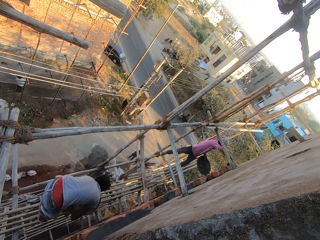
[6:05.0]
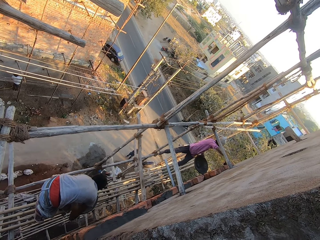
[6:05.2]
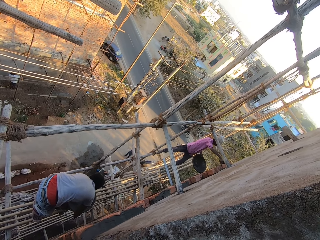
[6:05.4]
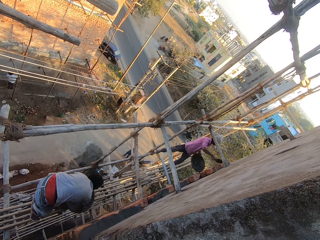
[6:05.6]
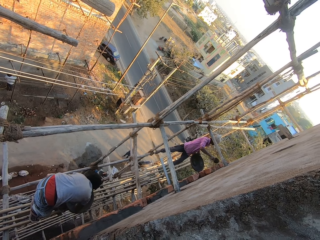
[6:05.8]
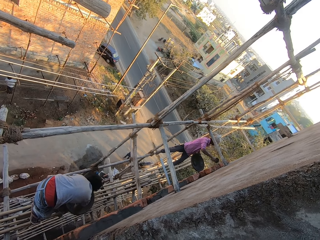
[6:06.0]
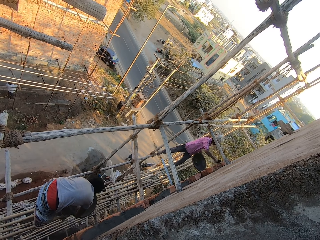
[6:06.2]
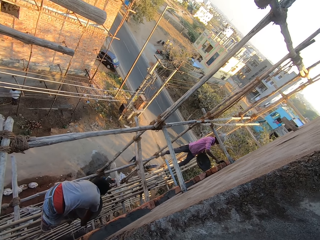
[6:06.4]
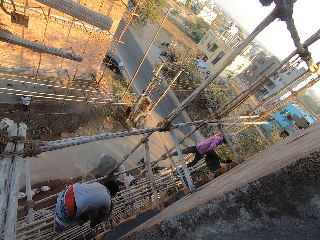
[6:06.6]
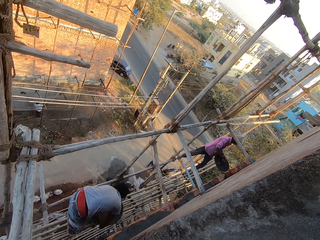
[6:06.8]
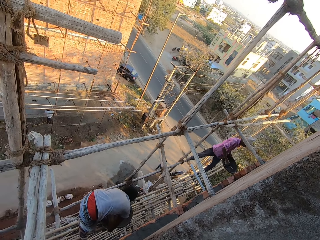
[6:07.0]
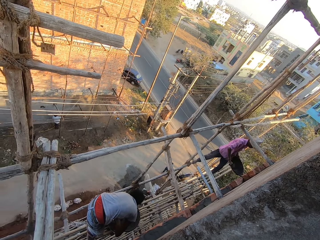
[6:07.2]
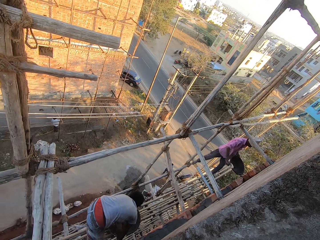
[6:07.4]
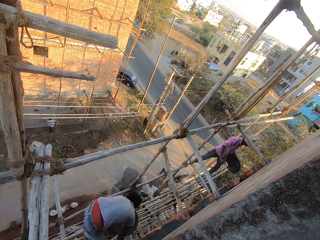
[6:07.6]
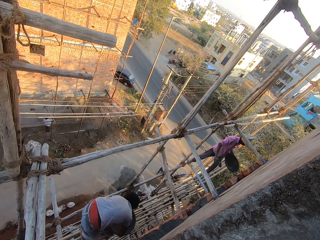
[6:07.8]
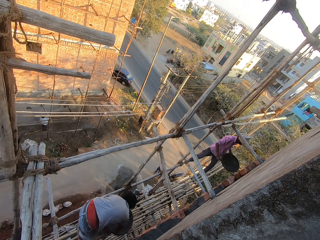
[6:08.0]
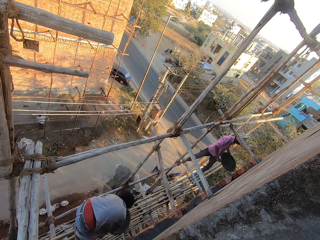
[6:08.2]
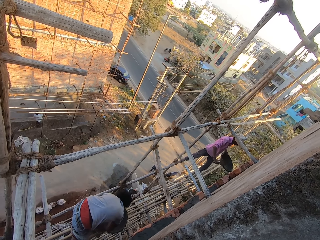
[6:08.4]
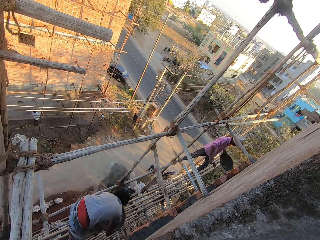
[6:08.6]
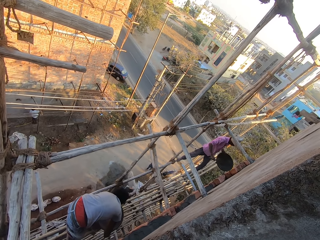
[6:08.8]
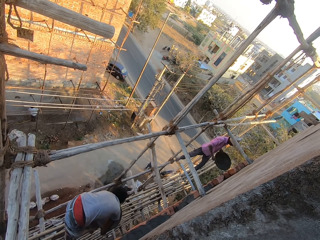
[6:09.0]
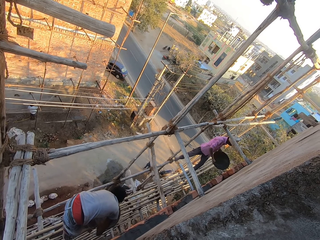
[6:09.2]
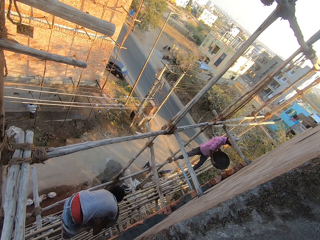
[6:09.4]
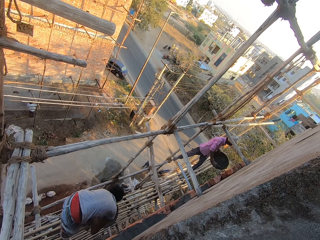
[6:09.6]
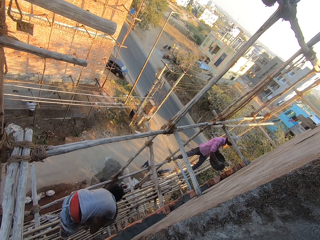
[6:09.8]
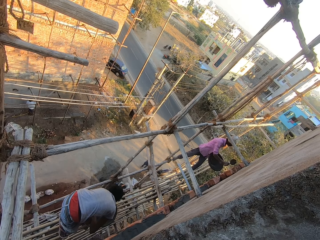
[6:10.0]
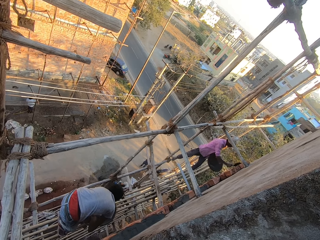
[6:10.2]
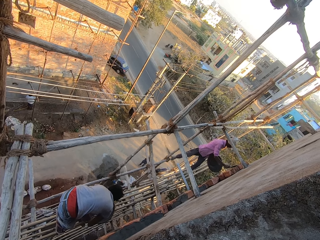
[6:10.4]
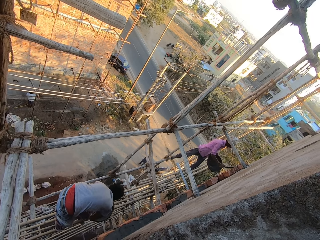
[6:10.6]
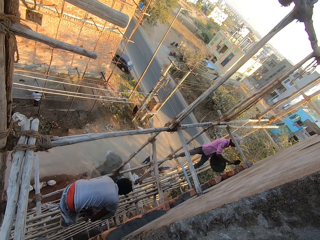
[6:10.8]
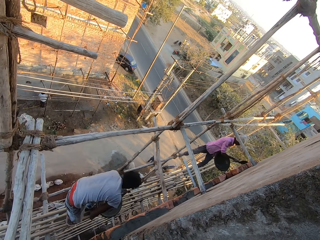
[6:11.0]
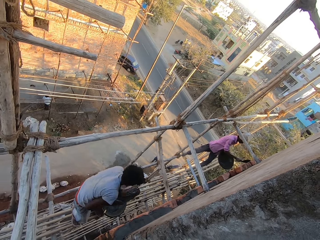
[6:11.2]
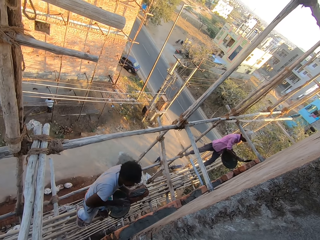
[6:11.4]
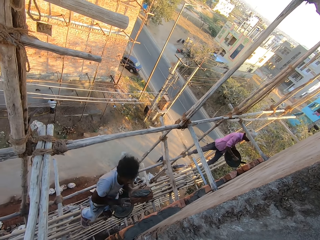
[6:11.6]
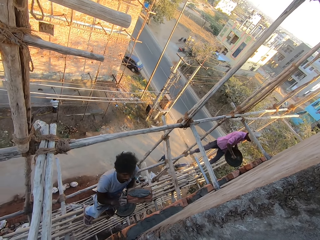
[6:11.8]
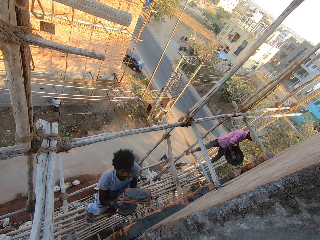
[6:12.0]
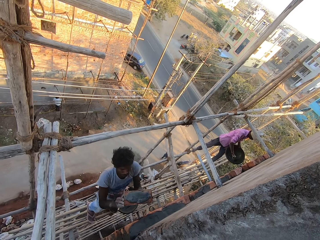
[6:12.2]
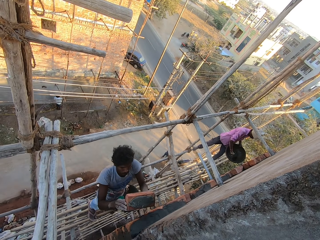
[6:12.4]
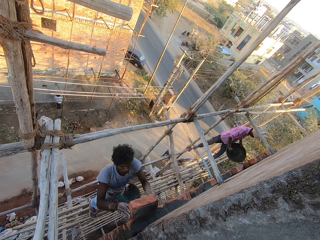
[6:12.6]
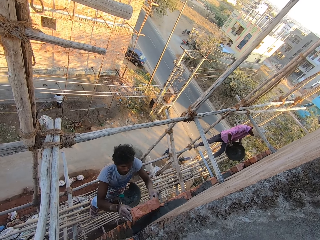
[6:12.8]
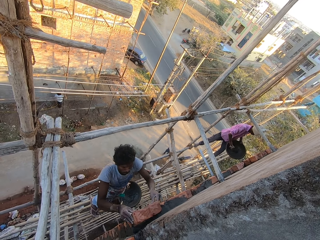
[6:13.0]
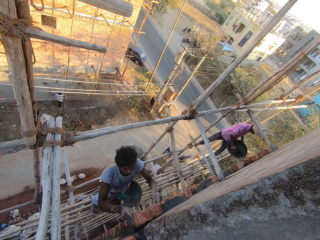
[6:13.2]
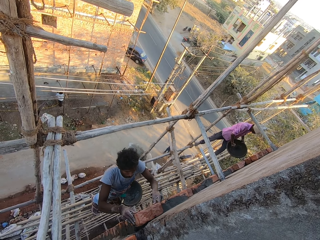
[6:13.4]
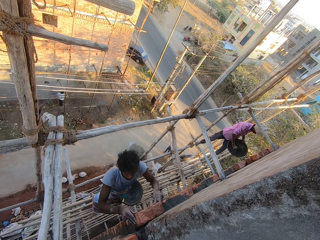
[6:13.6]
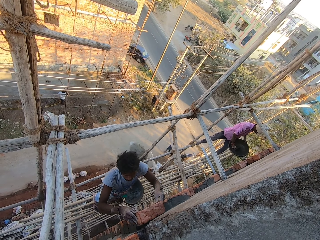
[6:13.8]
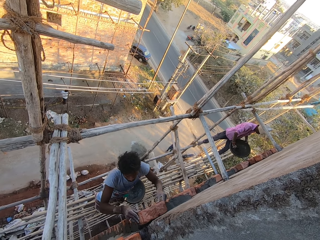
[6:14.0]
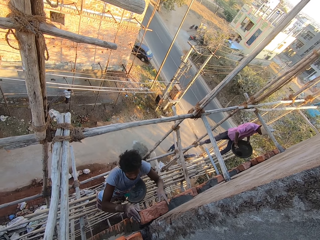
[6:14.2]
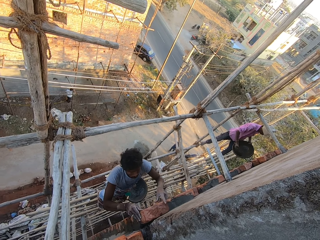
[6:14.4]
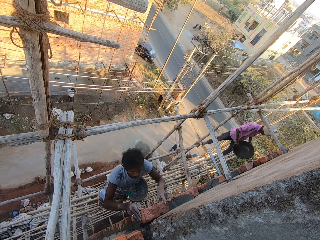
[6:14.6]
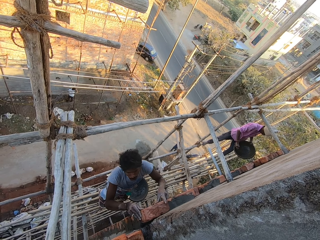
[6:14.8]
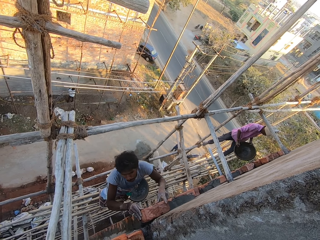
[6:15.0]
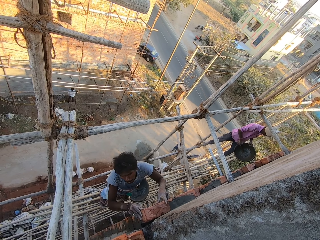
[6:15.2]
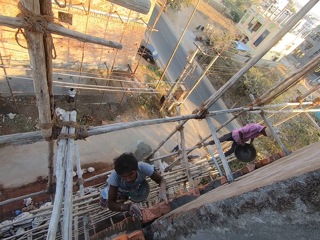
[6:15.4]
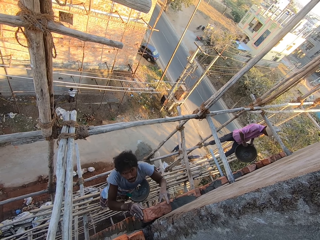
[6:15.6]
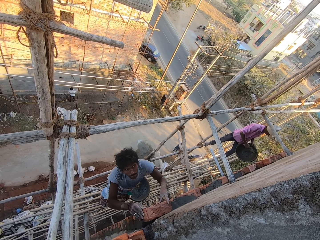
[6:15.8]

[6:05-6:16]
A man plasters the wall with the concrete on the hand trowel in his right hand. The man packs concrete from the pan in his left hand with the hand trowel in his right hand. The man plasters the wall with the concrete on the hand trowel in his right hand. The man packs concrete from the pan in his left hand with the hand trowel in his right hand. Another man places the brick on the wall with both hands.

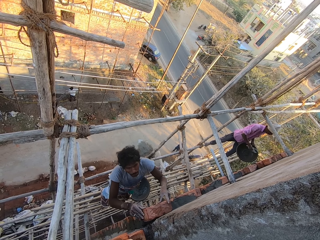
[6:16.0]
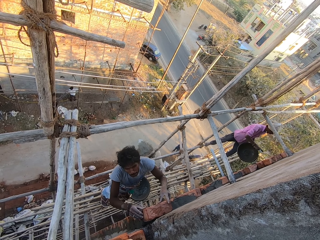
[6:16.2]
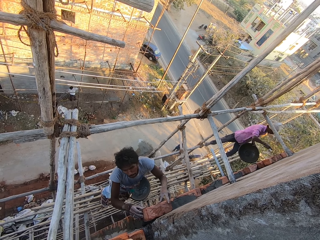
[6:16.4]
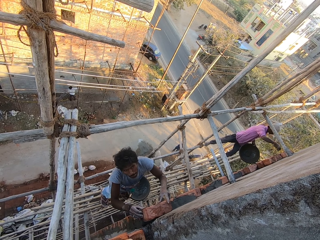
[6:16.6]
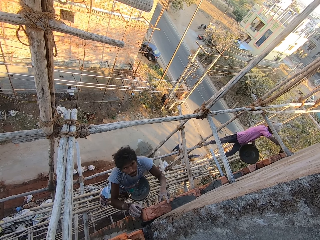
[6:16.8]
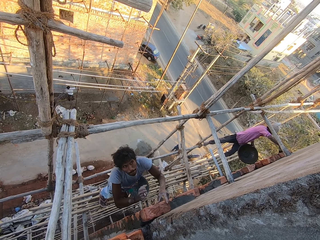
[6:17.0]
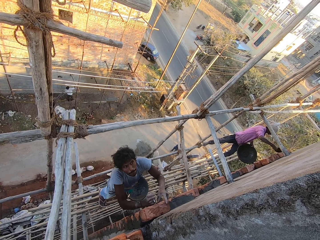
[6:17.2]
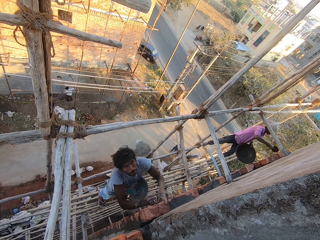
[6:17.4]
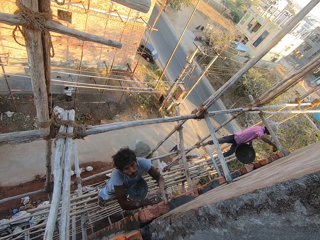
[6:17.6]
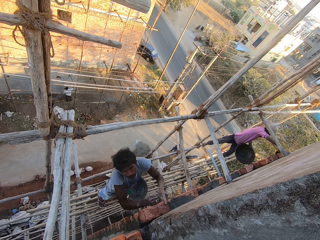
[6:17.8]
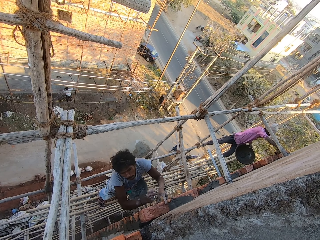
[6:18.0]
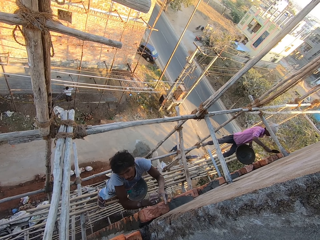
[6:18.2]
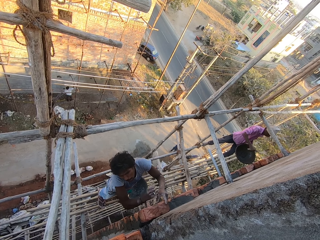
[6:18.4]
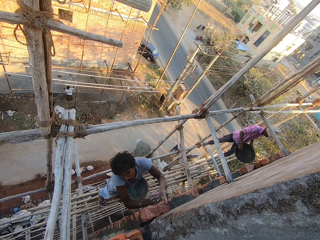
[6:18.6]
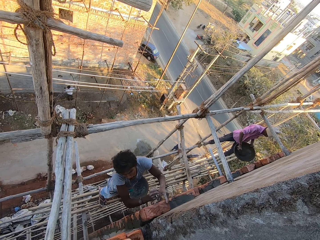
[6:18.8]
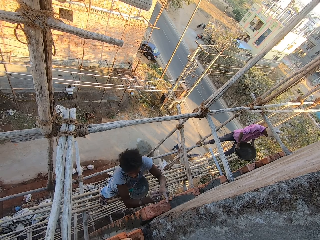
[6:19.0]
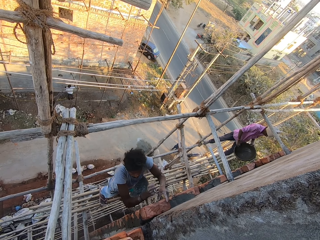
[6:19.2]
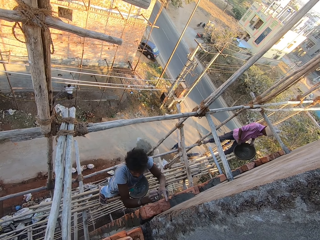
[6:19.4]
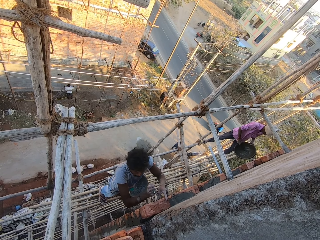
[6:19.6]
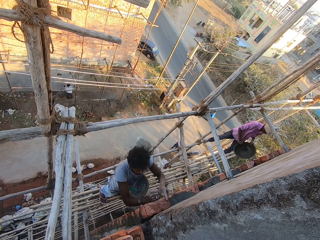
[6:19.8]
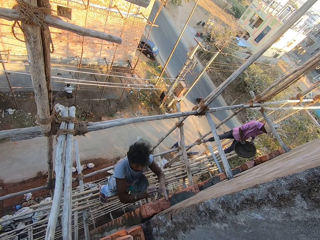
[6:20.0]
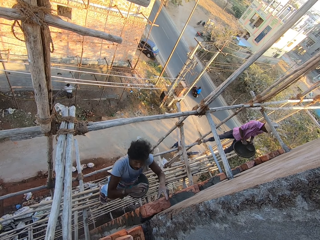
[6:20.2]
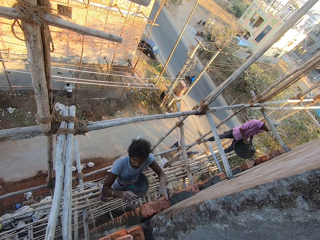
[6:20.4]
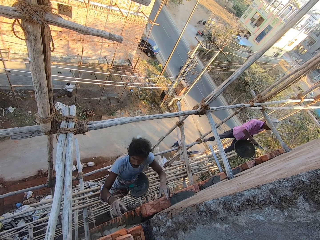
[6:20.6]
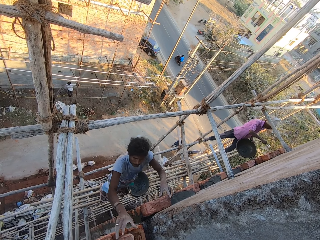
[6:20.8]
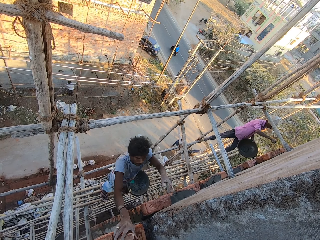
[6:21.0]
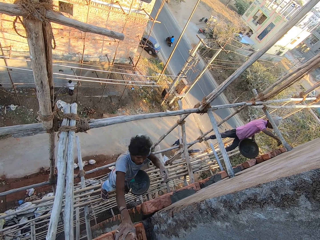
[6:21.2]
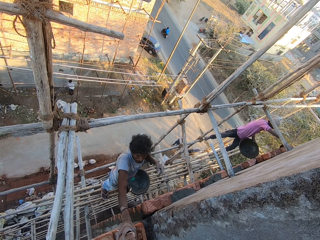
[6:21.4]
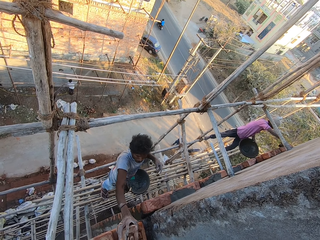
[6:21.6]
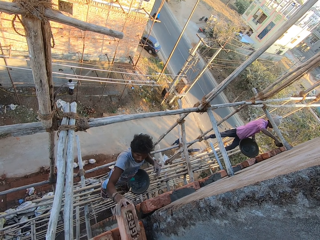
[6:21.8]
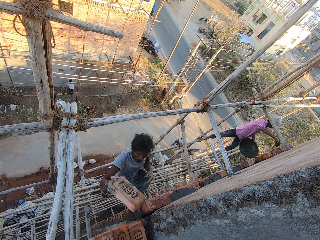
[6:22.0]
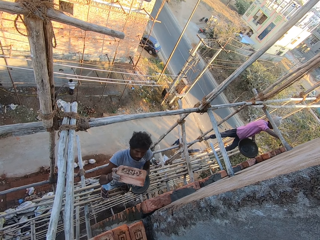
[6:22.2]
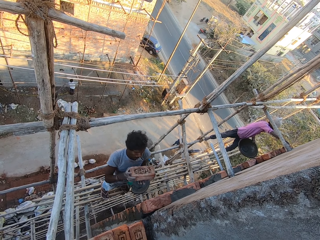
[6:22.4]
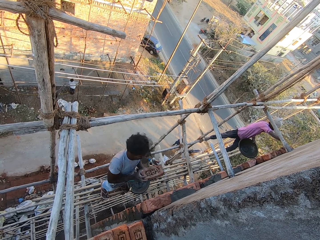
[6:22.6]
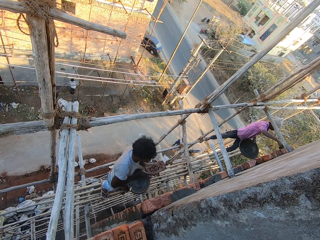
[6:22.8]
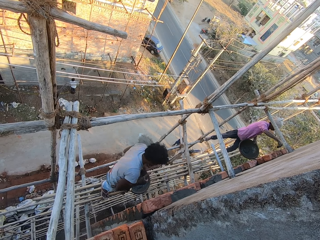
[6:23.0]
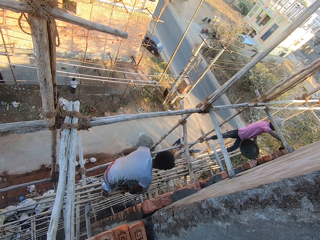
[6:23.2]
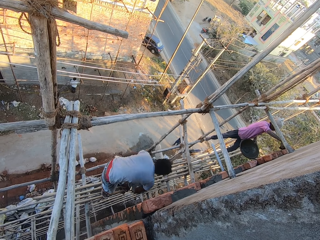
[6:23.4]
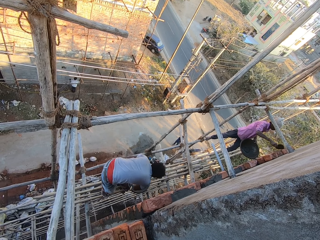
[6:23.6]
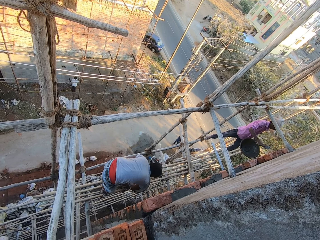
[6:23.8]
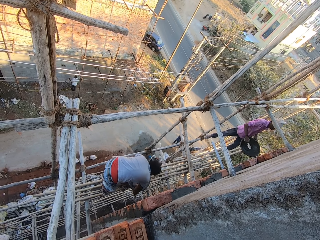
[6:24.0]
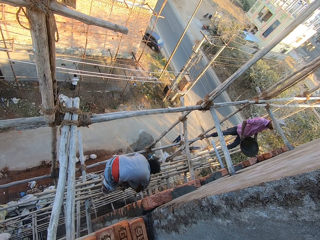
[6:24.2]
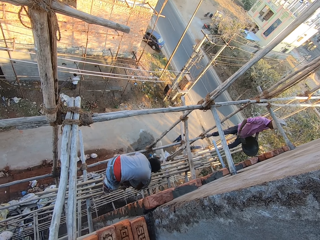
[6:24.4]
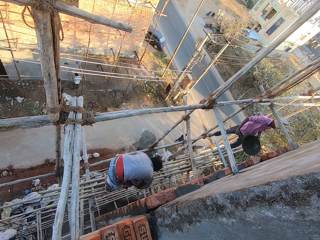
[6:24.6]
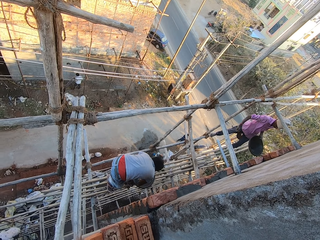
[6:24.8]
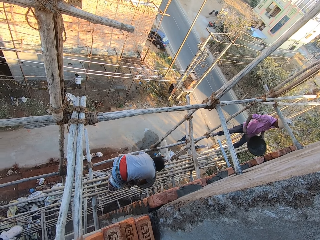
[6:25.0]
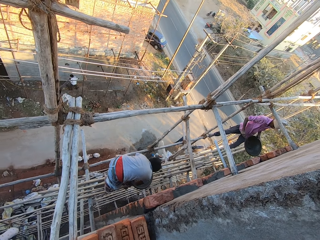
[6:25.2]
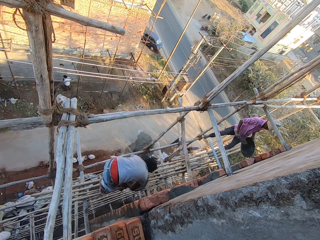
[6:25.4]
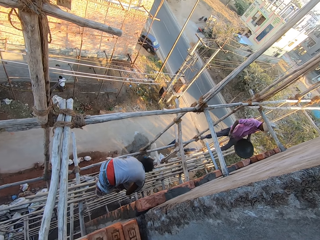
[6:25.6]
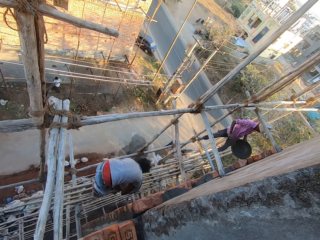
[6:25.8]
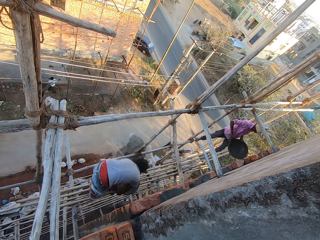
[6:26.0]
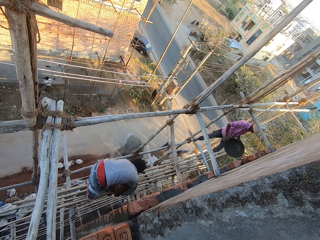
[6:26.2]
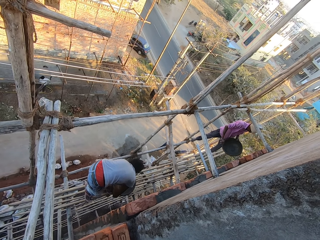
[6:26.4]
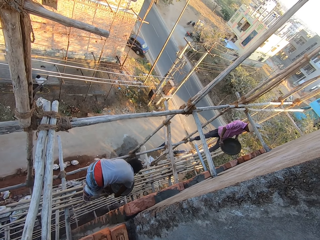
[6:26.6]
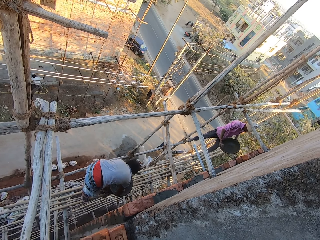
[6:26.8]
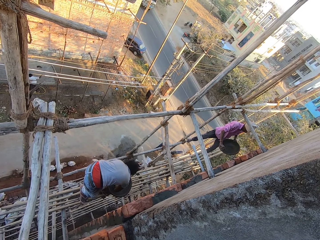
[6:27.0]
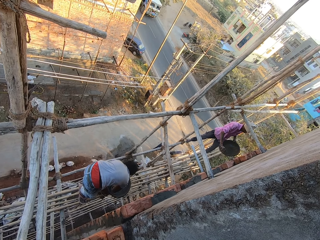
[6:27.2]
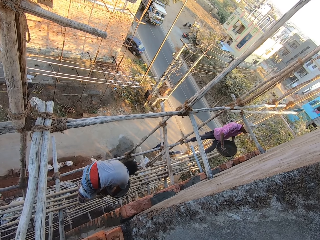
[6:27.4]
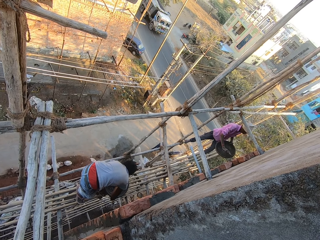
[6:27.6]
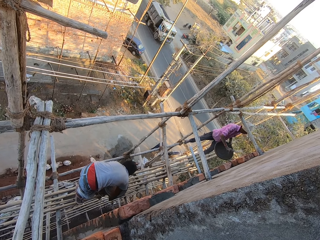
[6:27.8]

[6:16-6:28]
A man plasters the wall with the concrete on the hand trowel in his right hand. Another man hits the brick on the wall with his right hand. The first man packs concrete from the pan in his left hand with the hand trowel in his right hand. The first man plasters the wall with the concrete on the hand trowel in his right hand. The other man picks the brick from the floor with his right hand, holds the brick with both hands, and holds the brick with his left hand. The first man packs concrete from the pan in his left hand with the hand trowel in his right hand.
